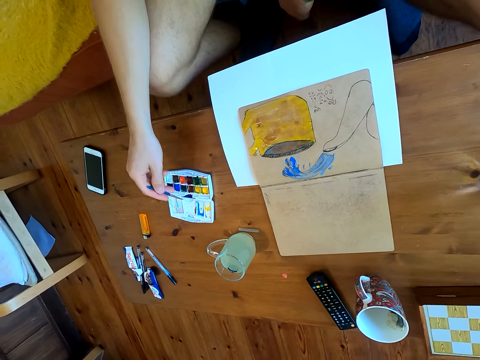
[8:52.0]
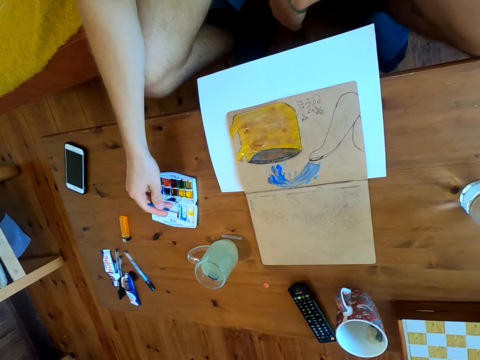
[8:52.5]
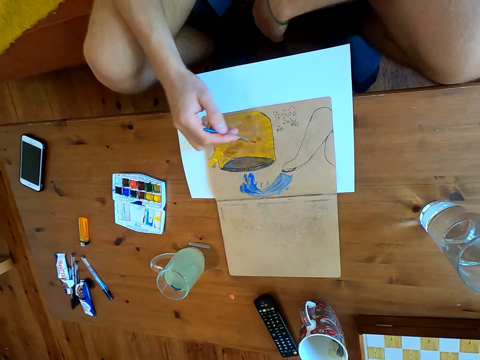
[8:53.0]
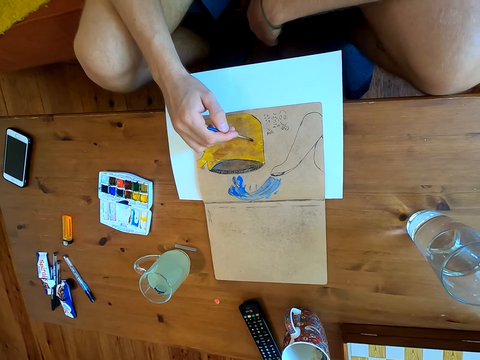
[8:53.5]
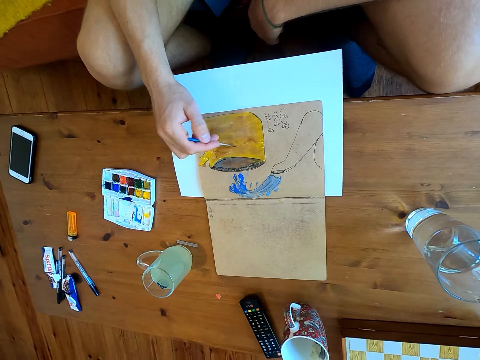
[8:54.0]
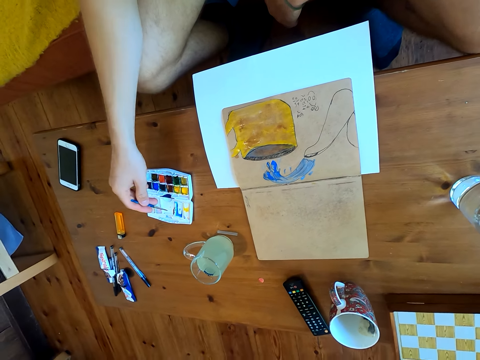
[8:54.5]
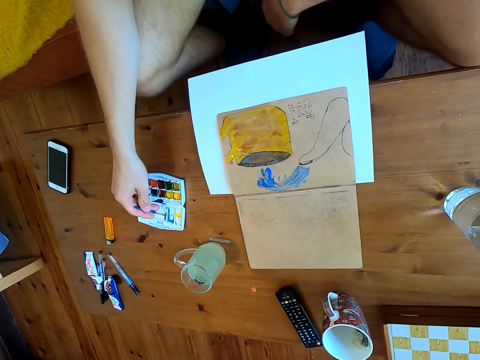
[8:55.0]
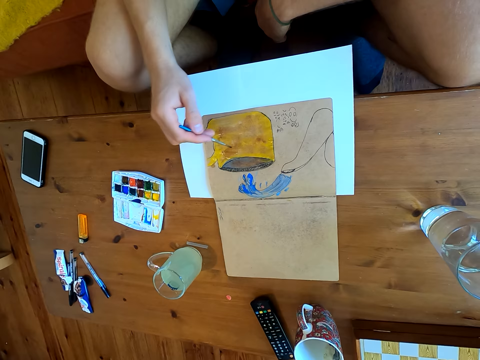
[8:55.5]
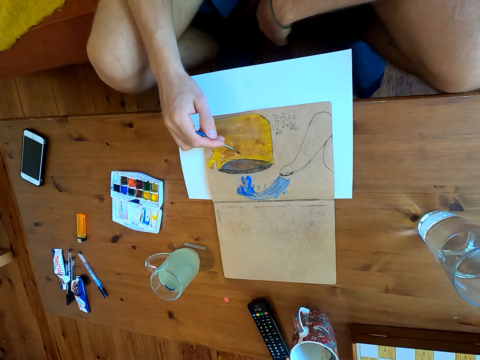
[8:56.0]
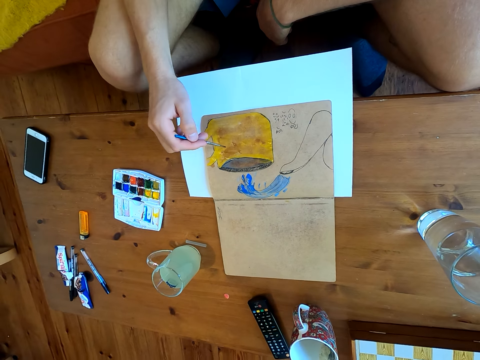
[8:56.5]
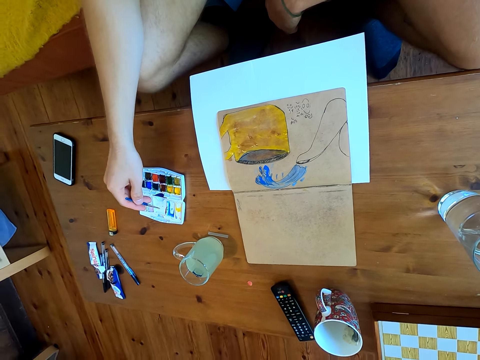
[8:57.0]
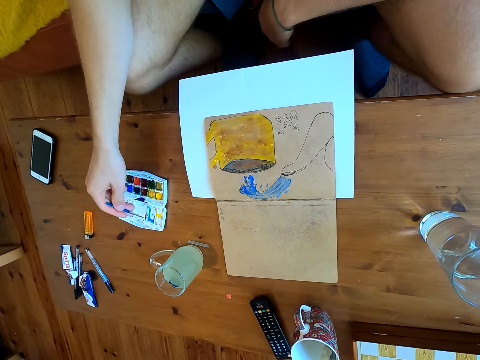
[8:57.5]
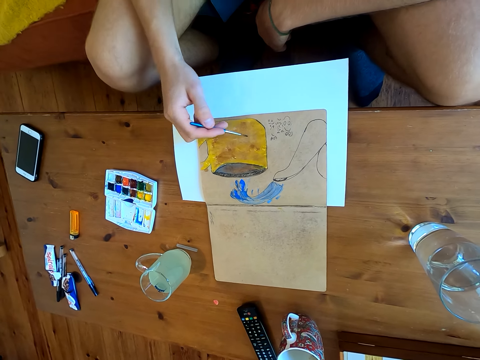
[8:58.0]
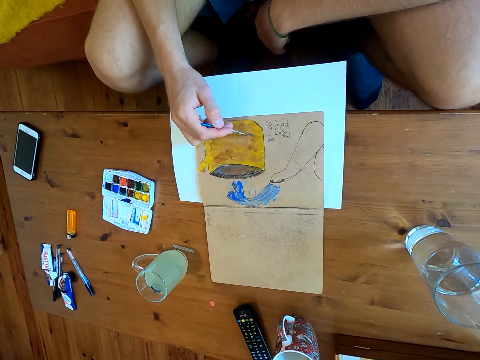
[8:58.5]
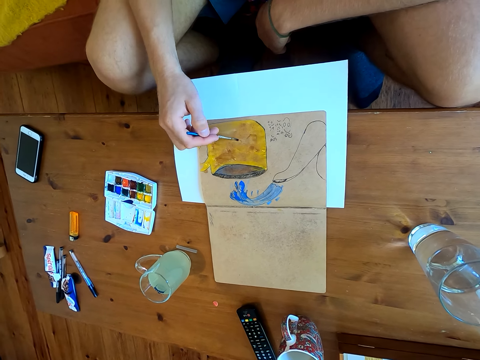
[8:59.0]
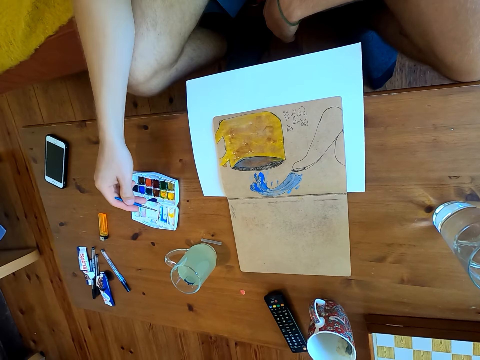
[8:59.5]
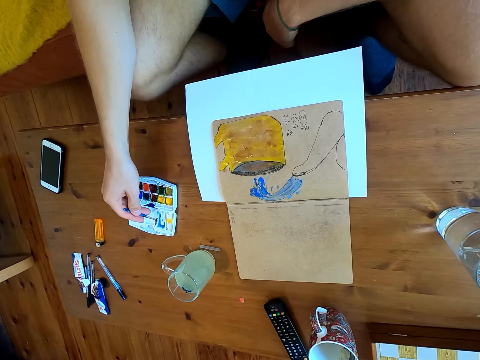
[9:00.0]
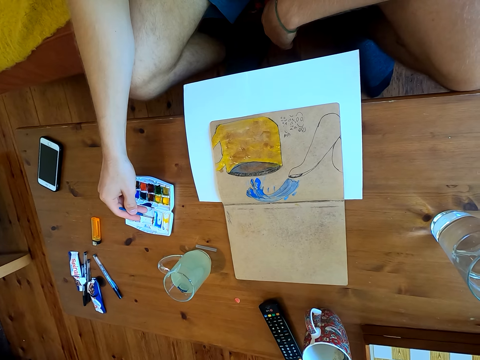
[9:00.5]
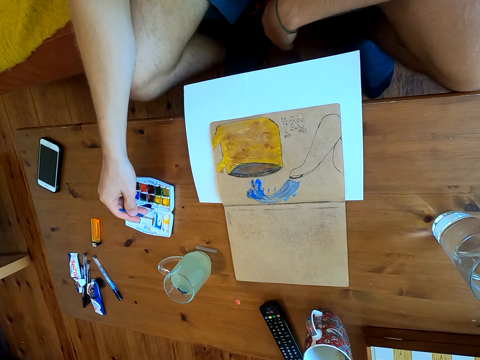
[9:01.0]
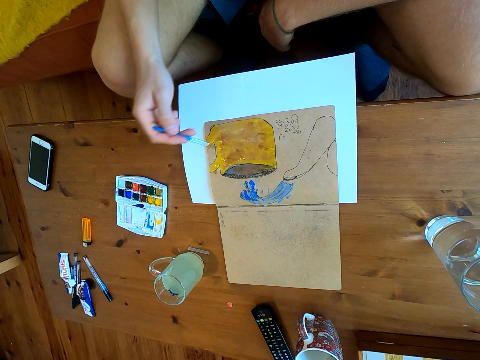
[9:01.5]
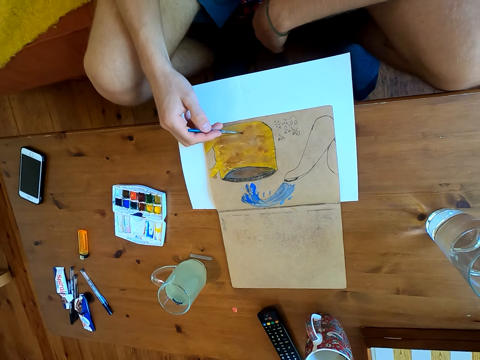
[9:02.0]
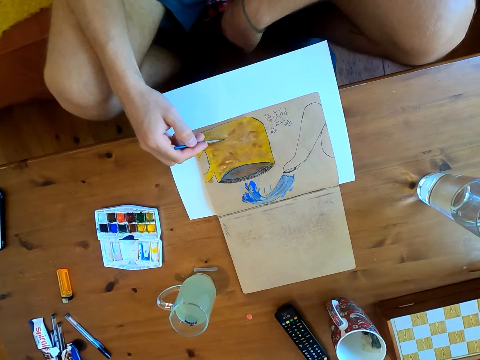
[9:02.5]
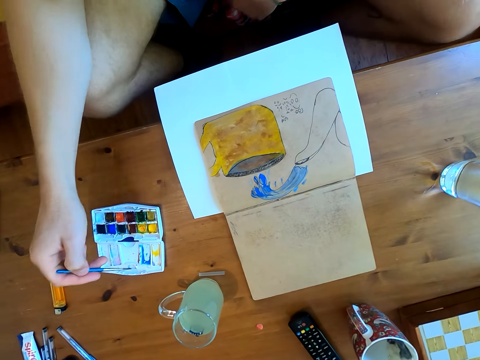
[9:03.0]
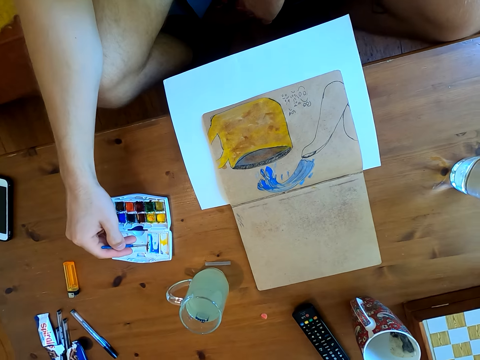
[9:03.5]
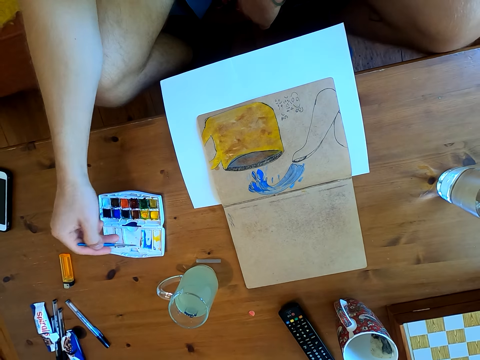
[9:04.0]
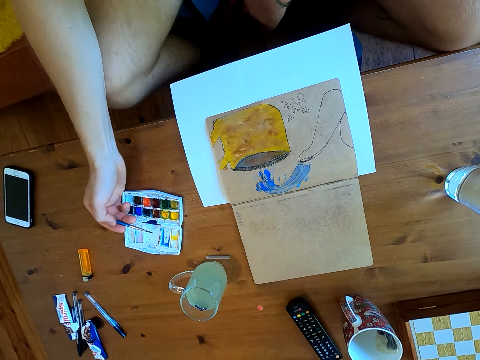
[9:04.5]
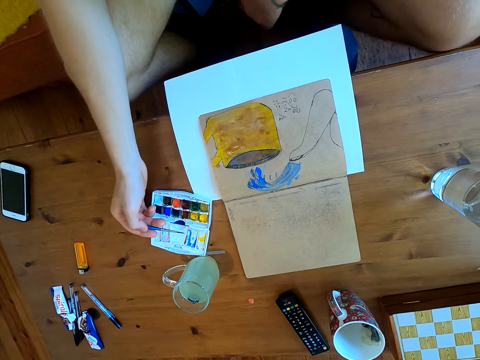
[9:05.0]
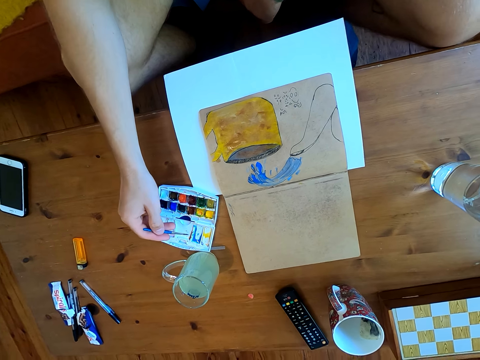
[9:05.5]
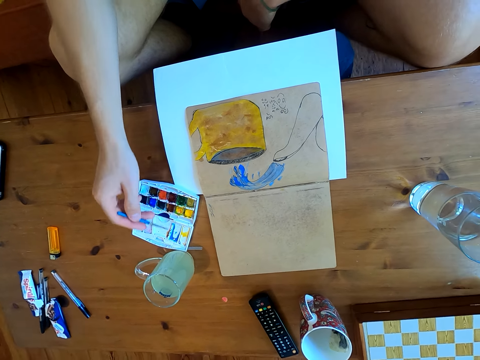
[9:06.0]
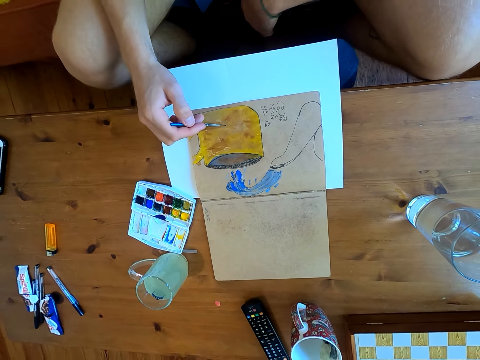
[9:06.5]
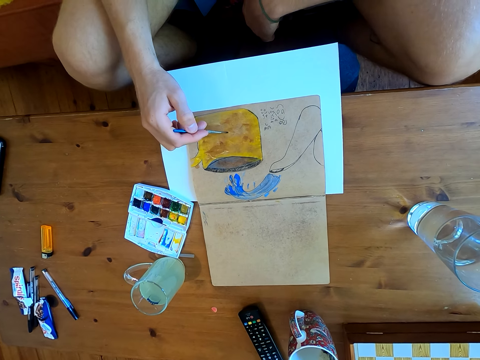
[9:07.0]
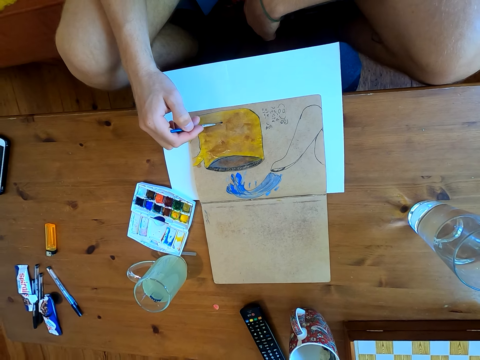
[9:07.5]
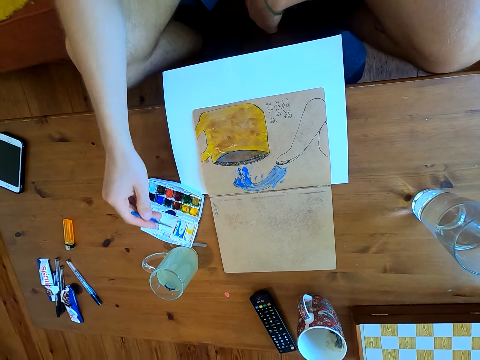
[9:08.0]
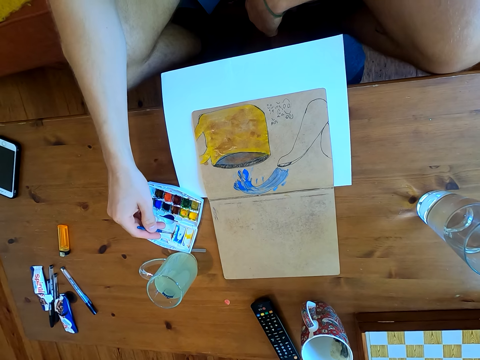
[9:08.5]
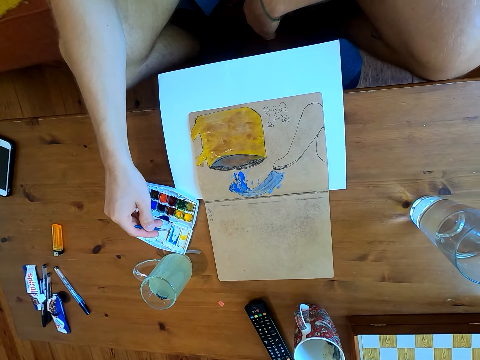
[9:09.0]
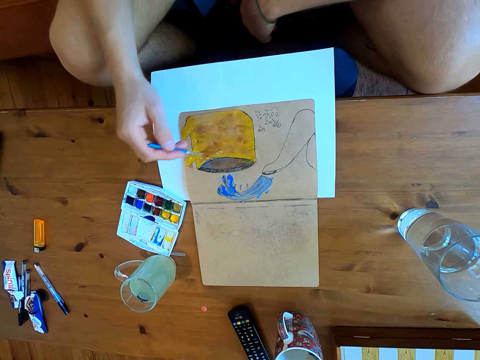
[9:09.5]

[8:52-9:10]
The camera wearer immerses the brush in the watercolor. They paint on a paper. They immerse the brush in the watercolor. They paint on the paper. They immerse the brush in the watercolor. They paint on the paper. They immerse the brush in the watercolor. They paint on the paper. They immerse the brush in the watercolor. They push the watercolor set. They immerse the brush in the watercolor. They paint on the paper. They immerse the brush in the watercolor.

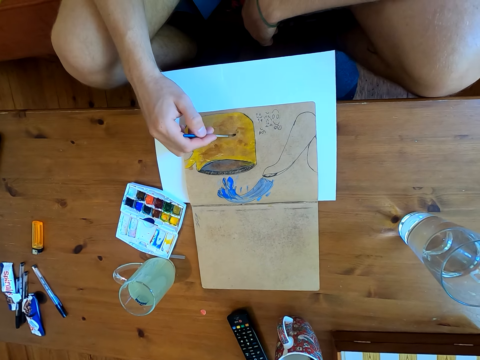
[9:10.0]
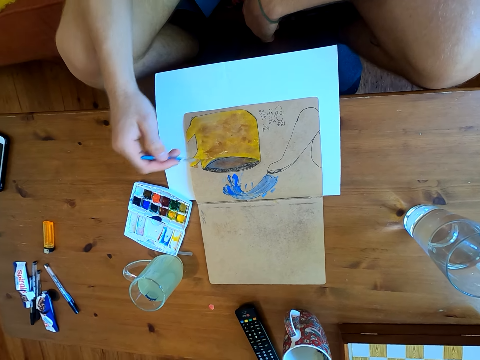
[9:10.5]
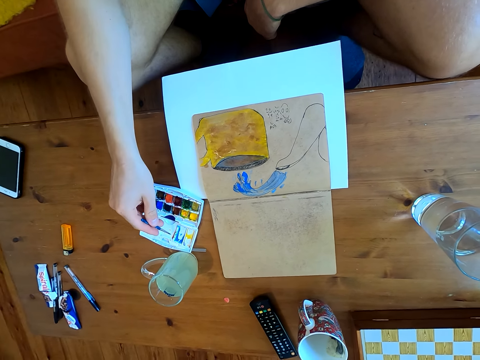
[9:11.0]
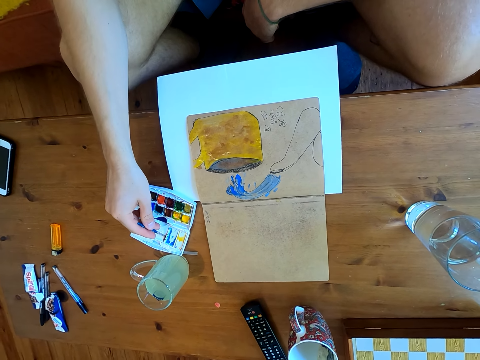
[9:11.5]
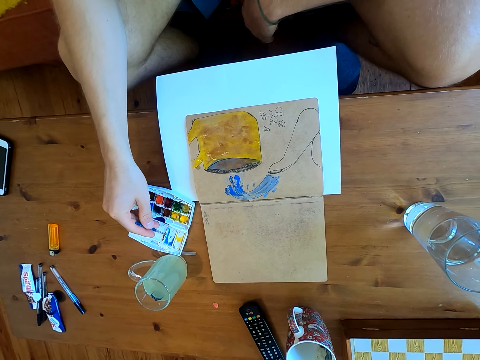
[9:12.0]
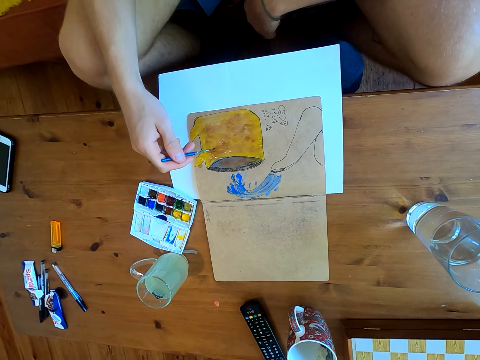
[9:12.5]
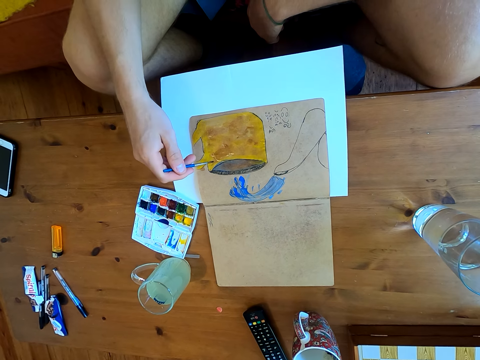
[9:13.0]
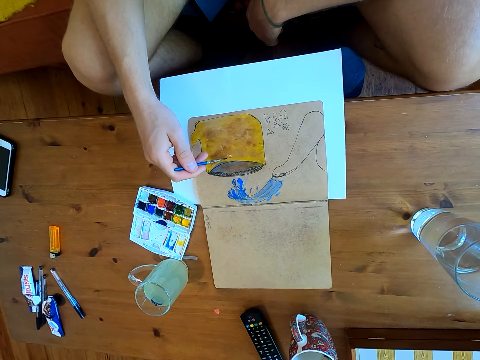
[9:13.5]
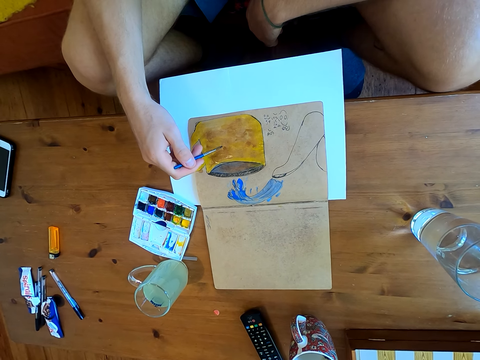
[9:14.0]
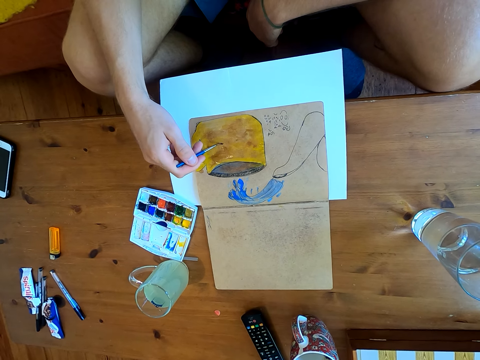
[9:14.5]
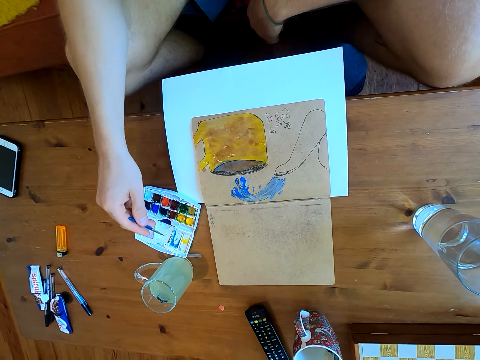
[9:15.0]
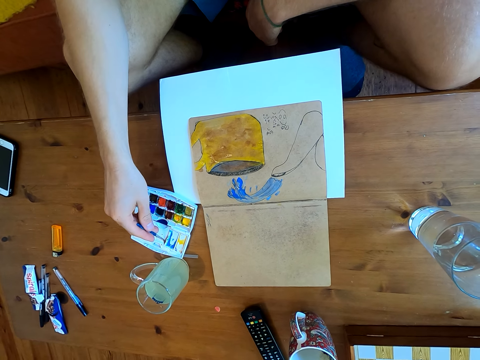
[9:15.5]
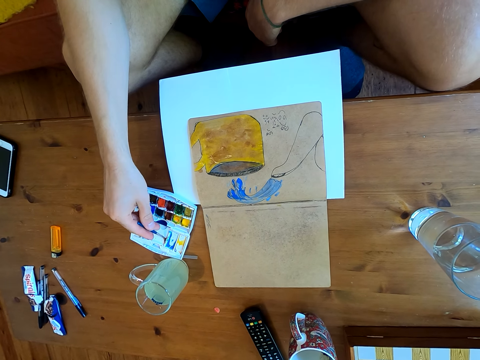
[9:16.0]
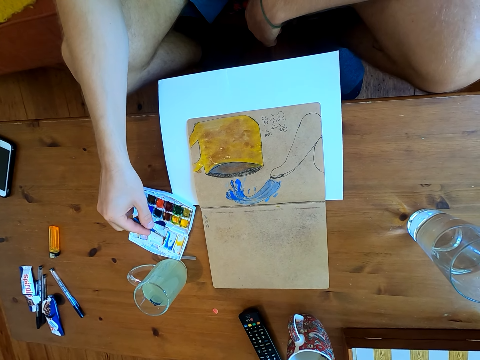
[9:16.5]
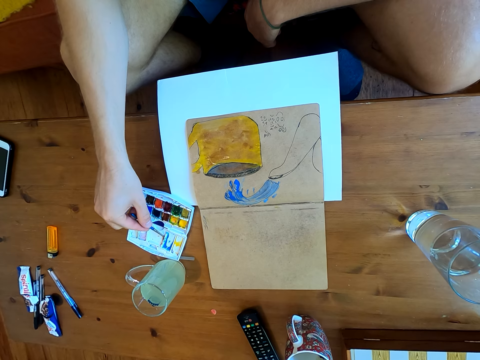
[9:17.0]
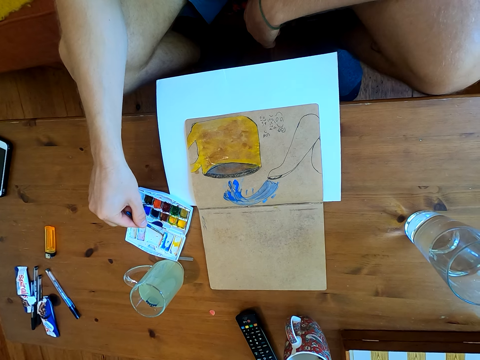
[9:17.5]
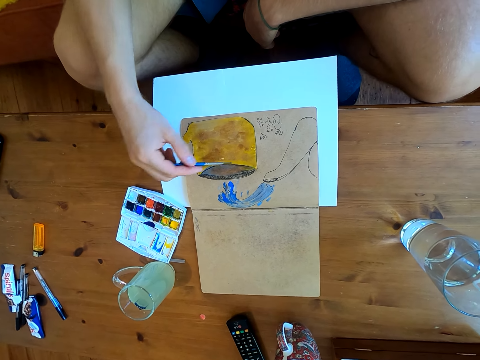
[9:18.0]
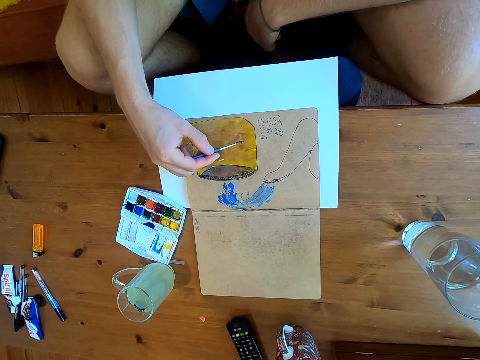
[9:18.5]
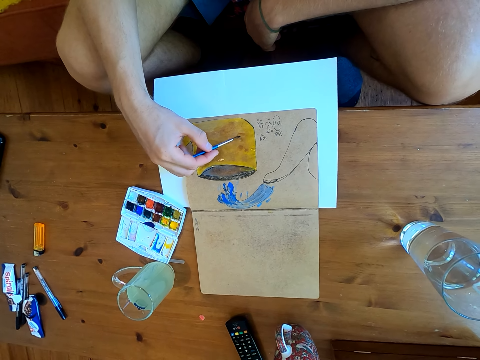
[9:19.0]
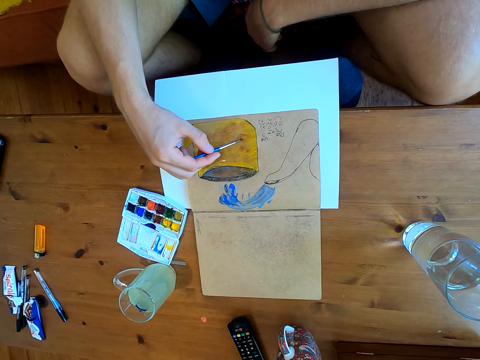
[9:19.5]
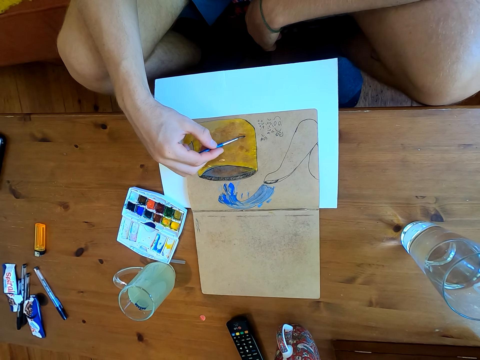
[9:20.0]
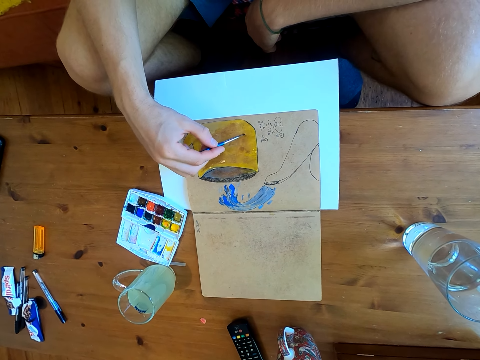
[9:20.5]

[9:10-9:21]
The camera wearer paints on a paper. They immerse the brush in the watercolor. They paint on the paper. They immerse the brush in the watercolor. They paint on the paper.
